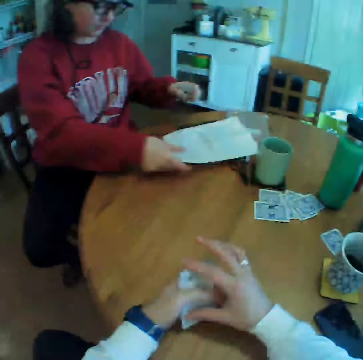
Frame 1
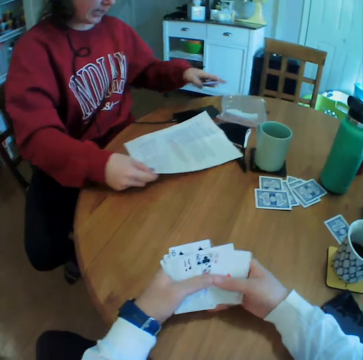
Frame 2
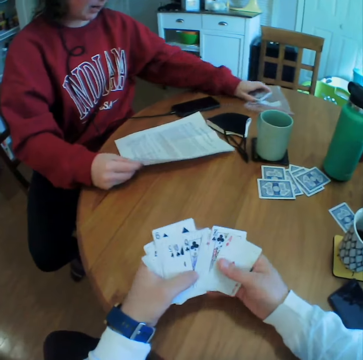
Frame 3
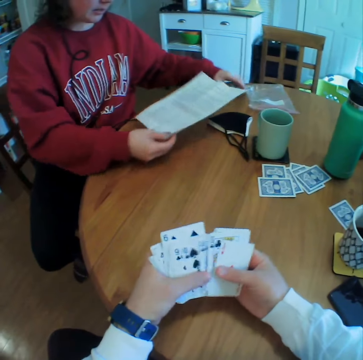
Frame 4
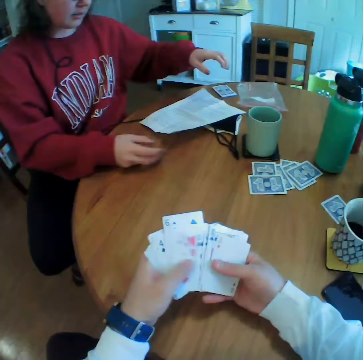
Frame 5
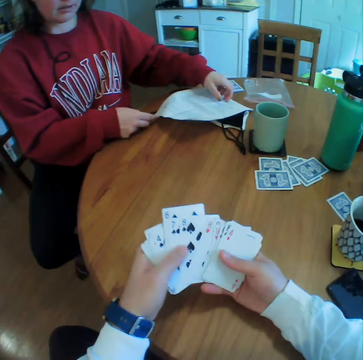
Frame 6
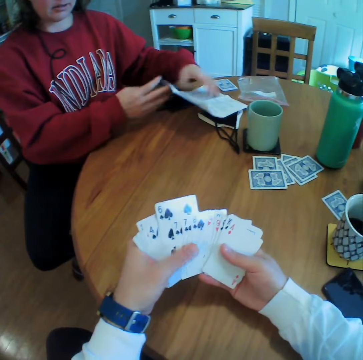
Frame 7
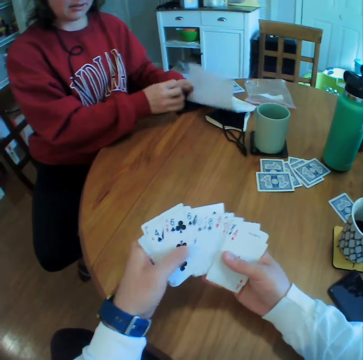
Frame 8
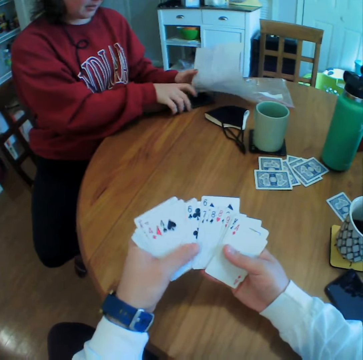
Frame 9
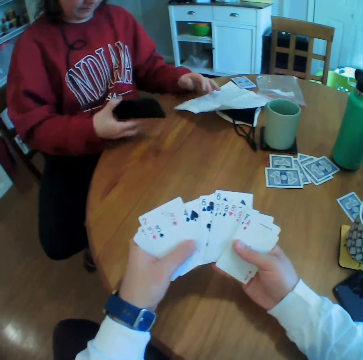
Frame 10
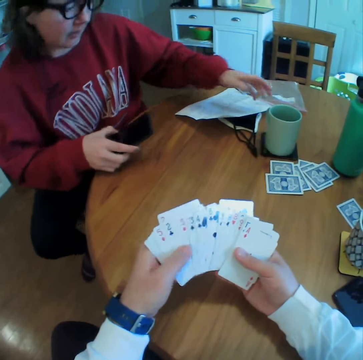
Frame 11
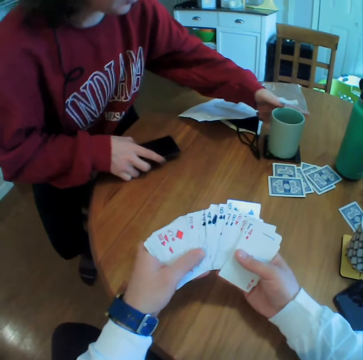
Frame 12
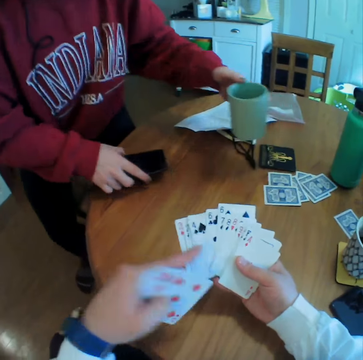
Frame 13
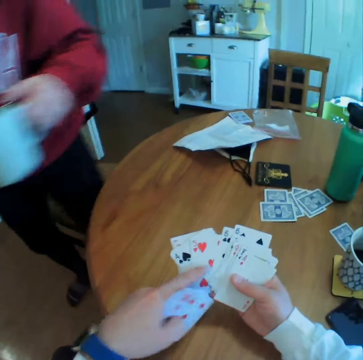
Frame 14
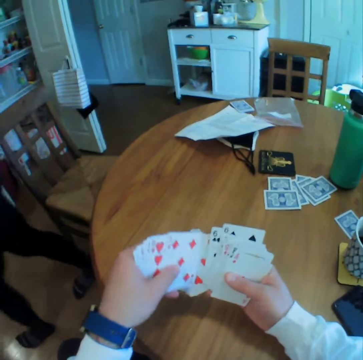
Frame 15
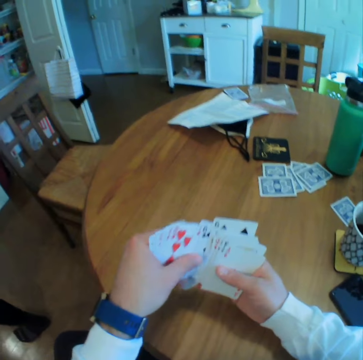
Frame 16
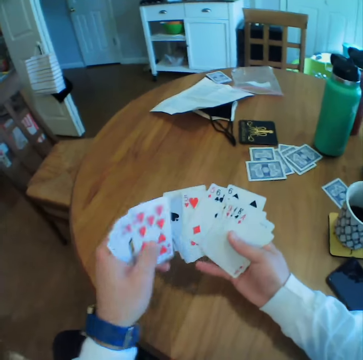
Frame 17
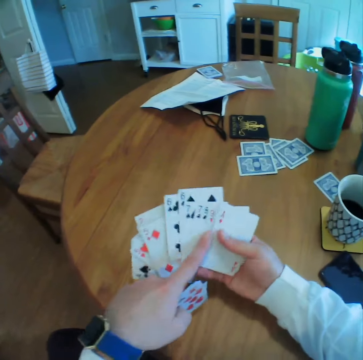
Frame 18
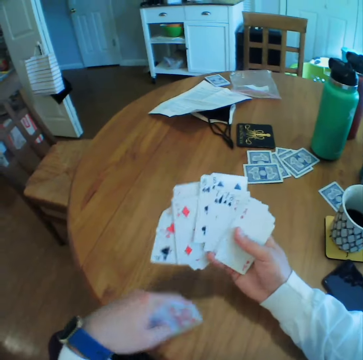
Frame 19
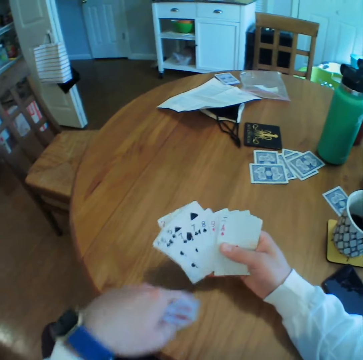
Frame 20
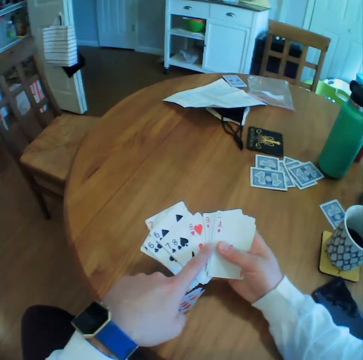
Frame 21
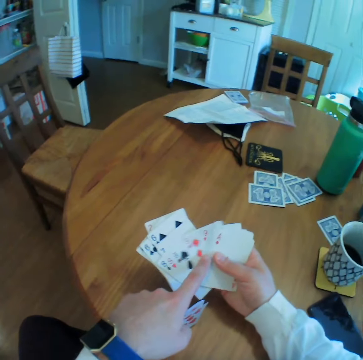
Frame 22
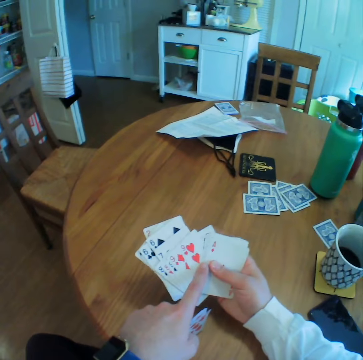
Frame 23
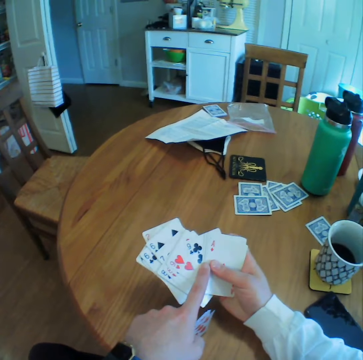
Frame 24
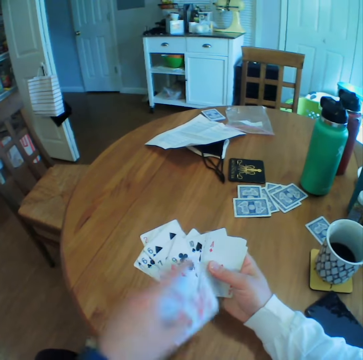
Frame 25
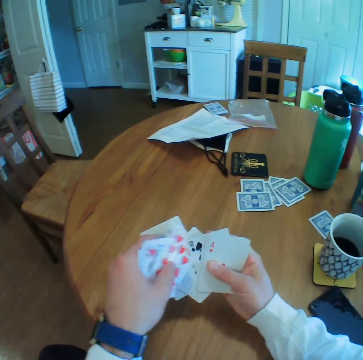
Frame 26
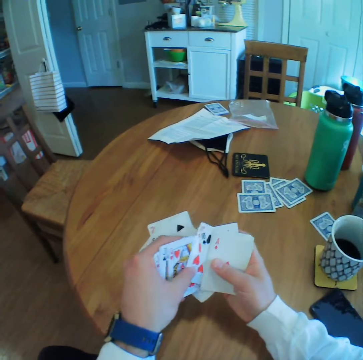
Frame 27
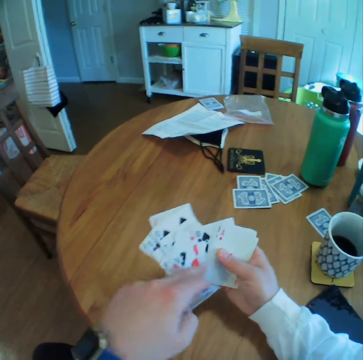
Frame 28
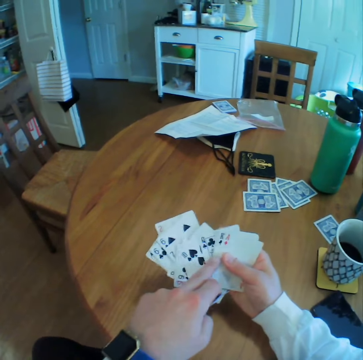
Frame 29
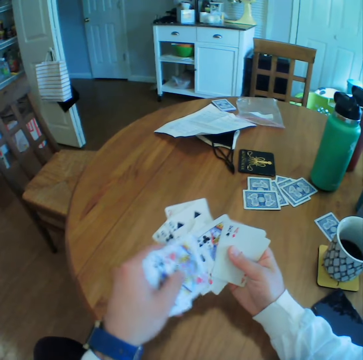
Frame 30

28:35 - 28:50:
A lady moves a paper. She moves the plastic paper. She puts the cards on the table. She holds the paper. She picks up her phone. She holds the phone. She picks up a cup and stands up. She holds the cup. She stands beside the table. She walks away from the table. The camera wearer arranges the cards on his hand.

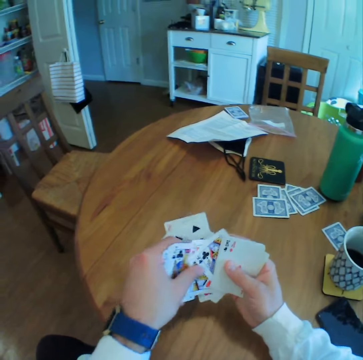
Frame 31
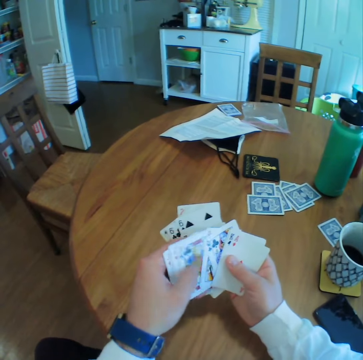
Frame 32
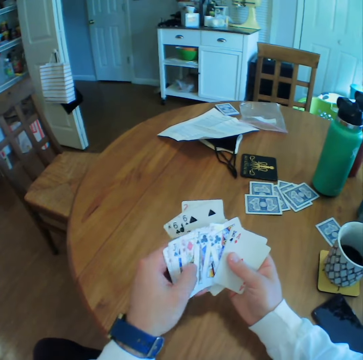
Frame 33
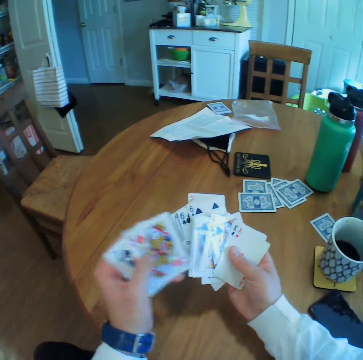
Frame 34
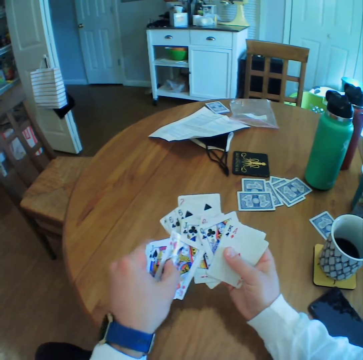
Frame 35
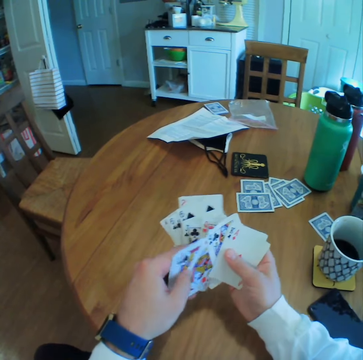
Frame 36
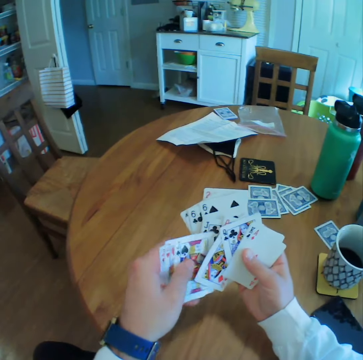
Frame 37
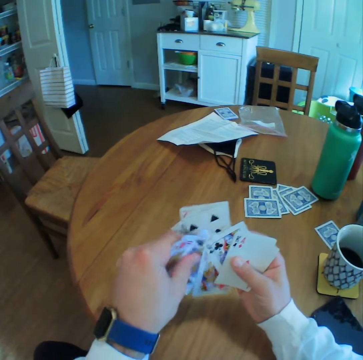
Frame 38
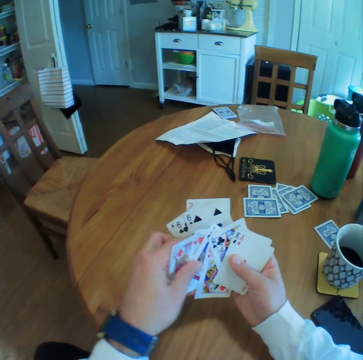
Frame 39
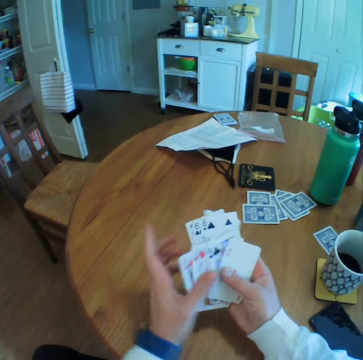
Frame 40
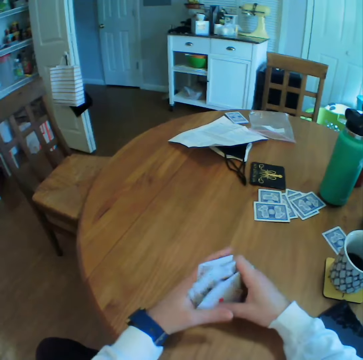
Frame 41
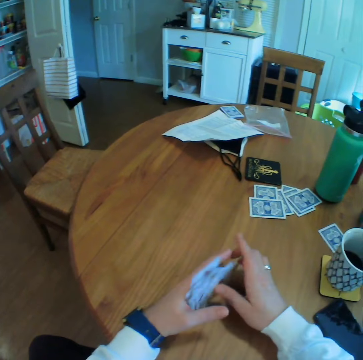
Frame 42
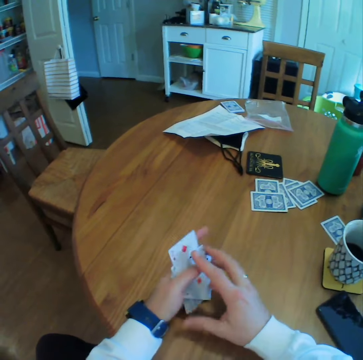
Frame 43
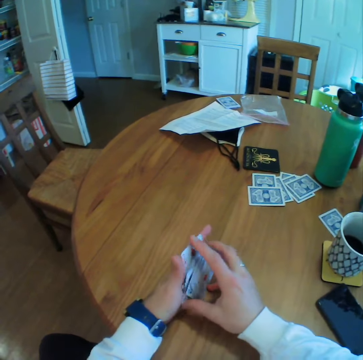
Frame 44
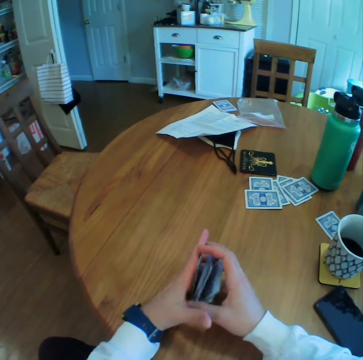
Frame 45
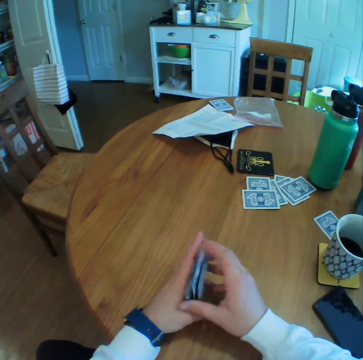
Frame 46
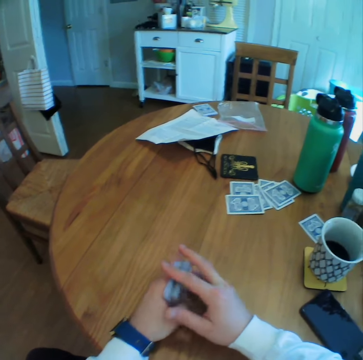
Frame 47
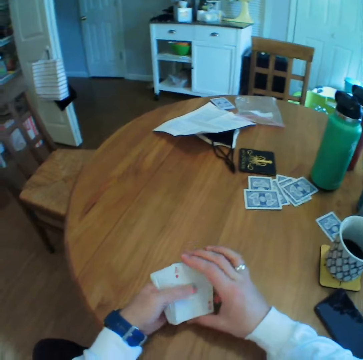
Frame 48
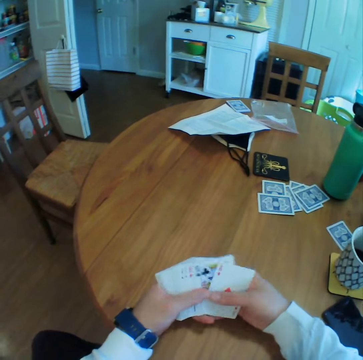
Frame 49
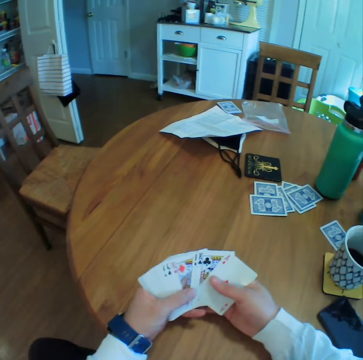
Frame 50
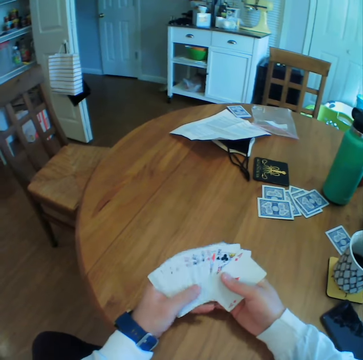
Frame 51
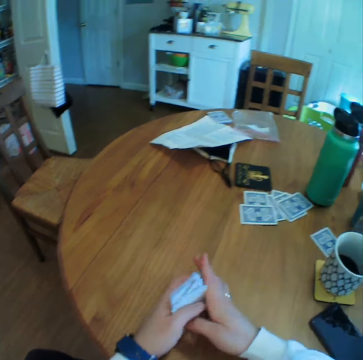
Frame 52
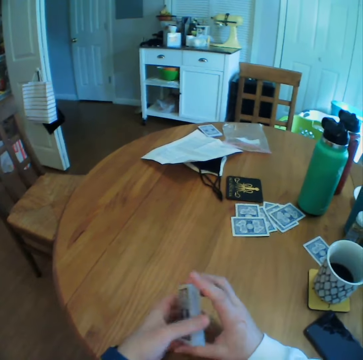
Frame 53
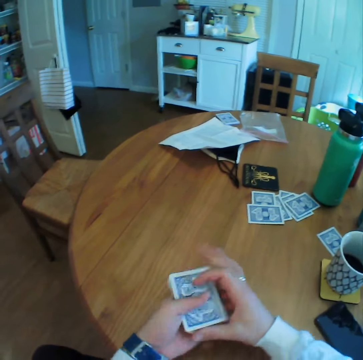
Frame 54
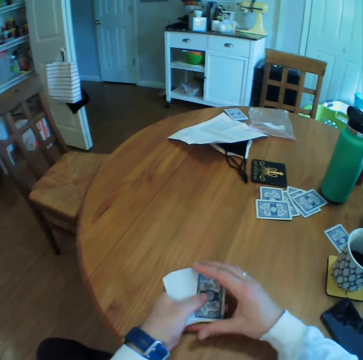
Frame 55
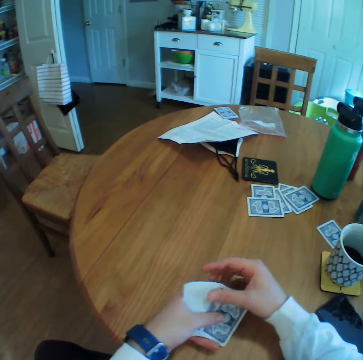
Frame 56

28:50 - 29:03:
The camera wearer spreads the cards on his hand.

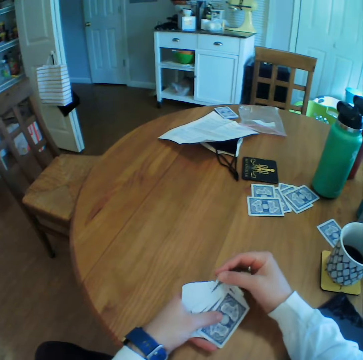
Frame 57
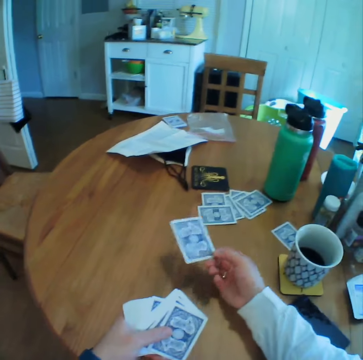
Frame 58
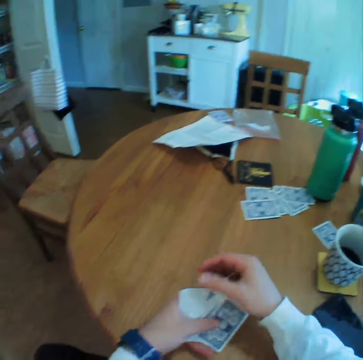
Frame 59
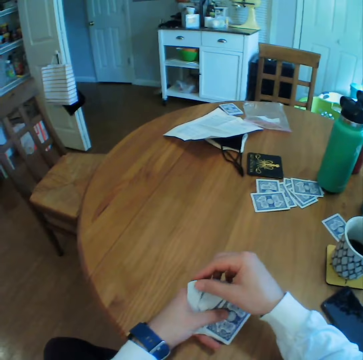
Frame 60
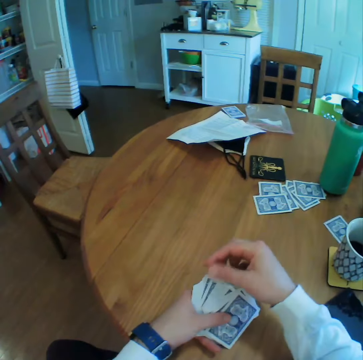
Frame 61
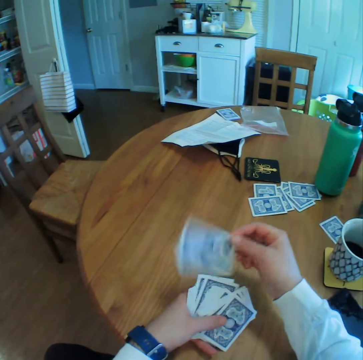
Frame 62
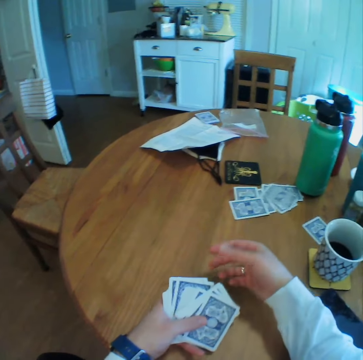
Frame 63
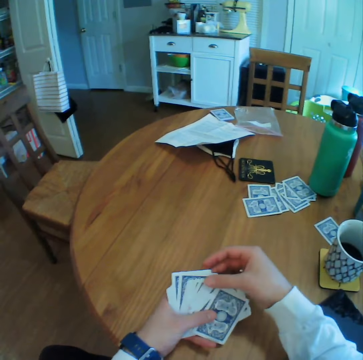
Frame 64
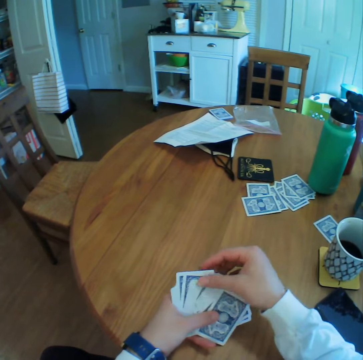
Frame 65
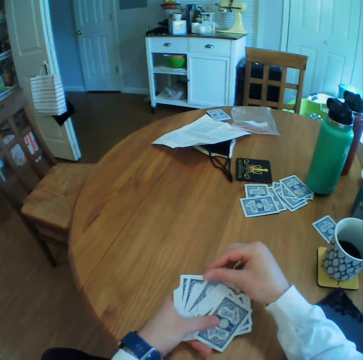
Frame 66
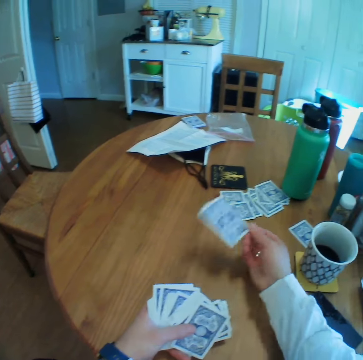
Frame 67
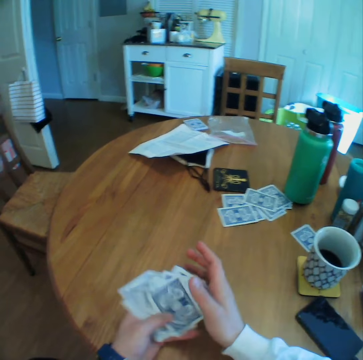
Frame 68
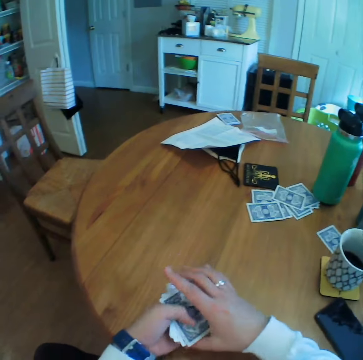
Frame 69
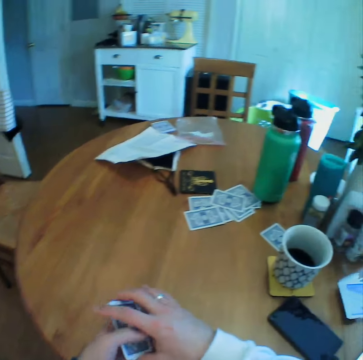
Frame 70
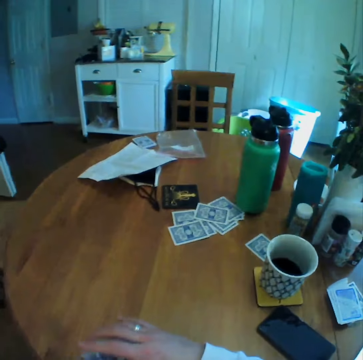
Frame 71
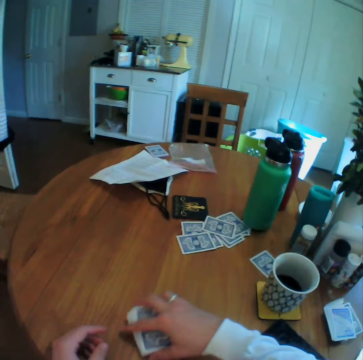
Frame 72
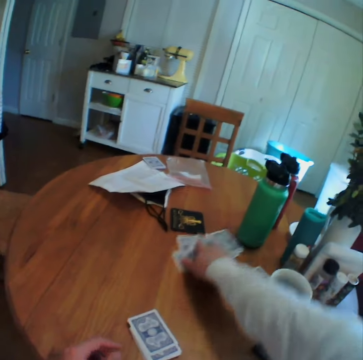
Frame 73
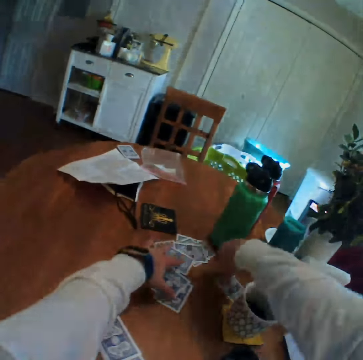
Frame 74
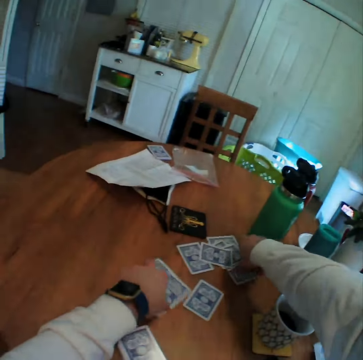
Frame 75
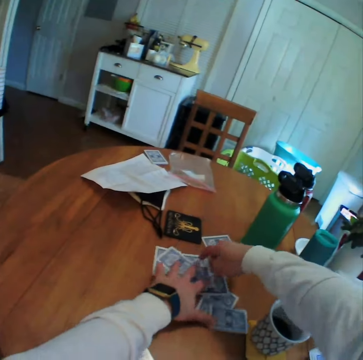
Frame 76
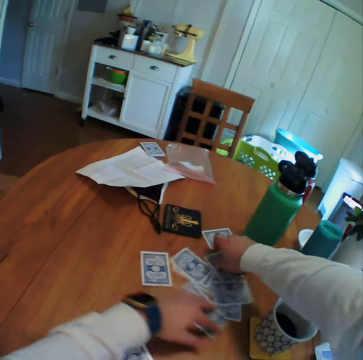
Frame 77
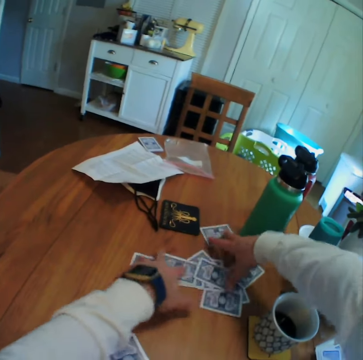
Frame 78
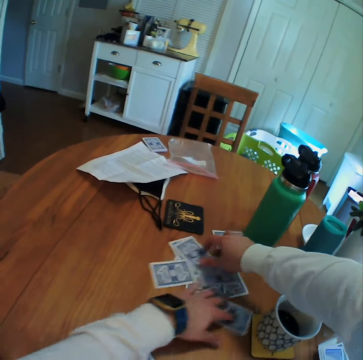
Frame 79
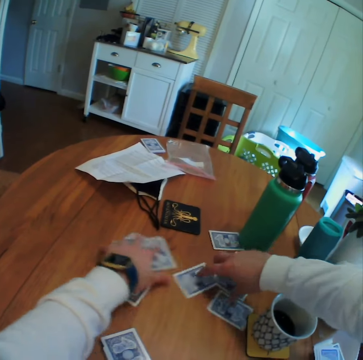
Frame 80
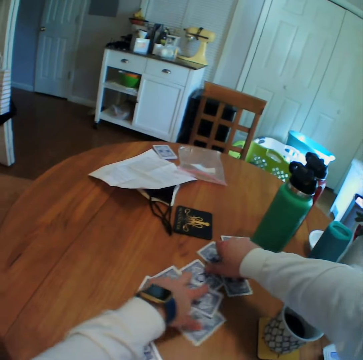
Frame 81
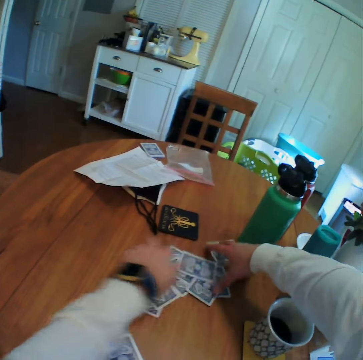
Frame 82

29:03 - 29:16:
The camera wearer throws a card on the table. They do so repeatedly. They put down the cards. They move the cards. They shuffle the cards.
